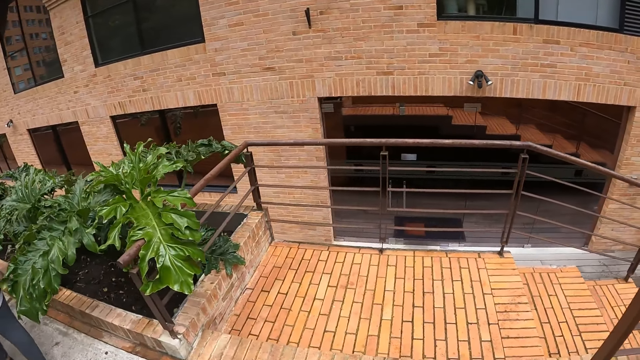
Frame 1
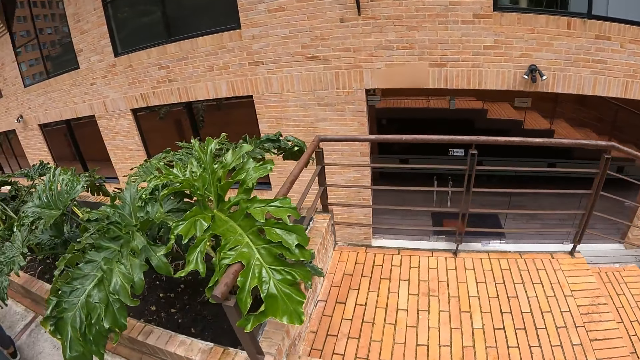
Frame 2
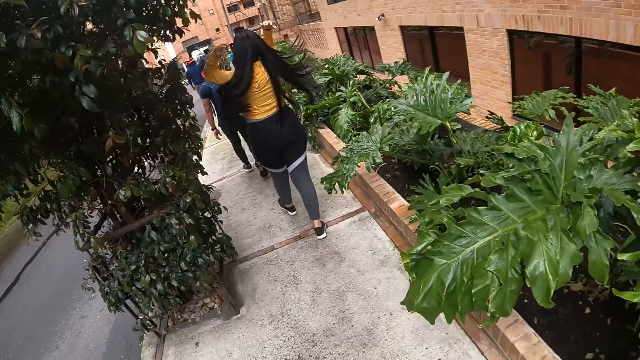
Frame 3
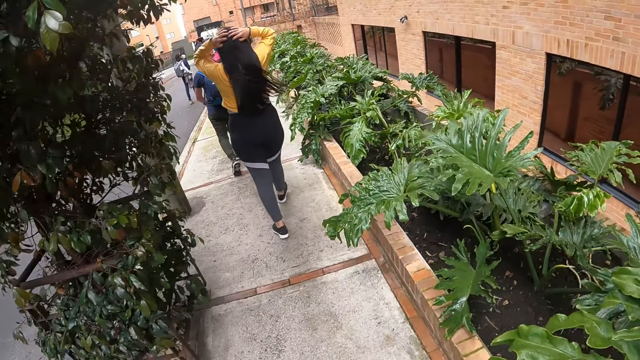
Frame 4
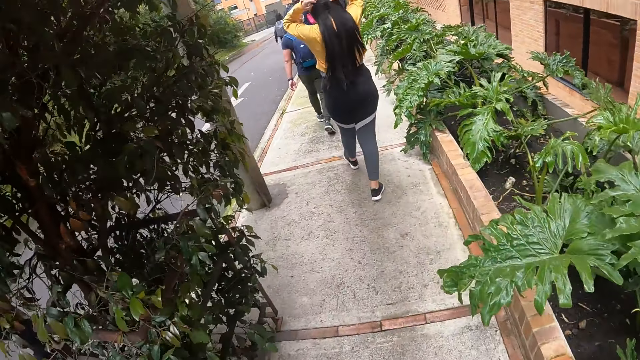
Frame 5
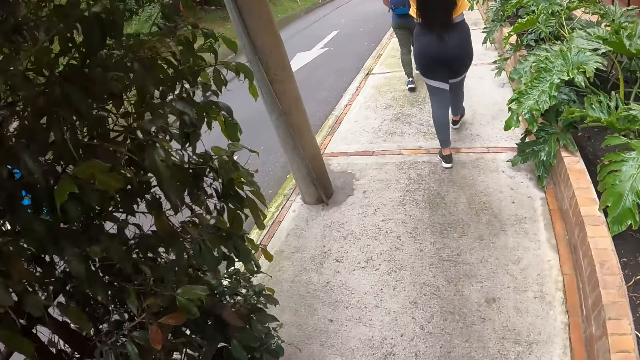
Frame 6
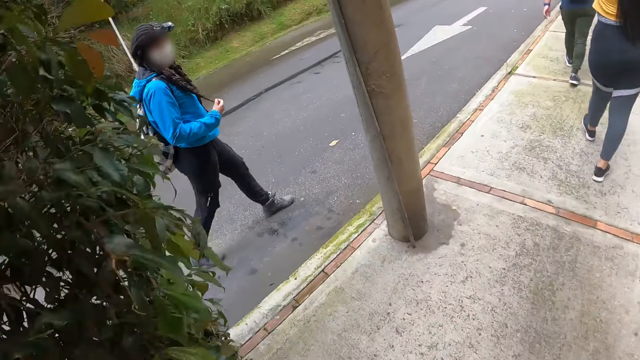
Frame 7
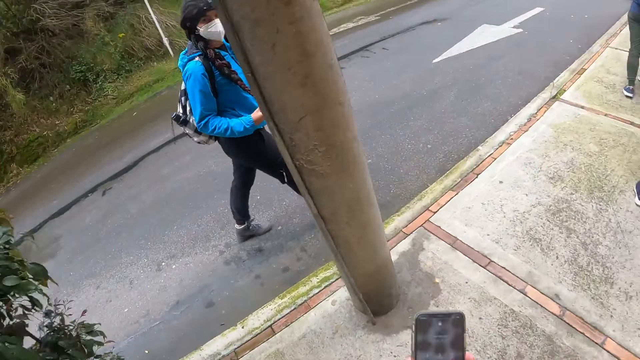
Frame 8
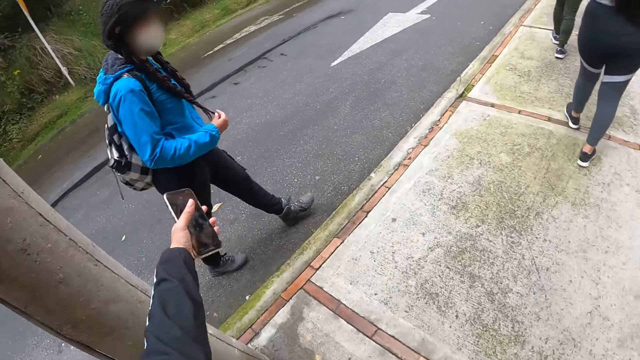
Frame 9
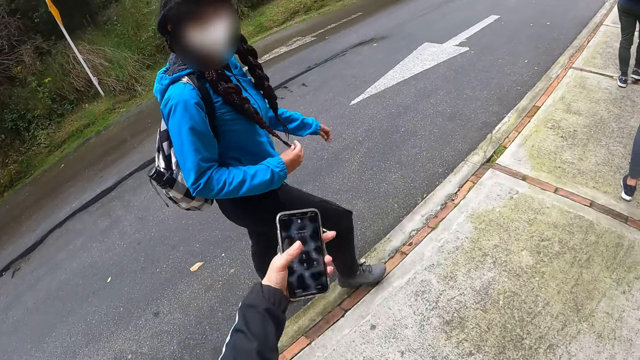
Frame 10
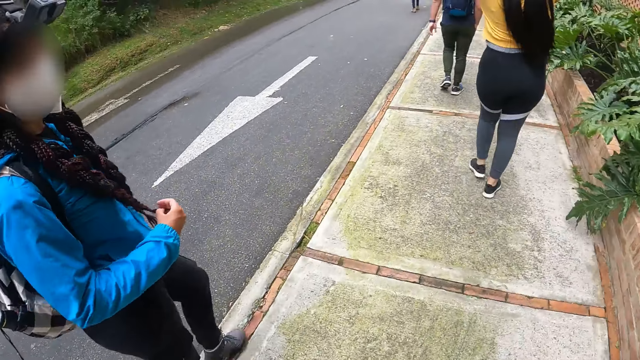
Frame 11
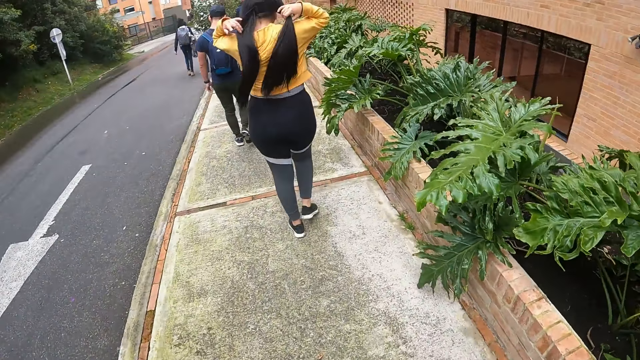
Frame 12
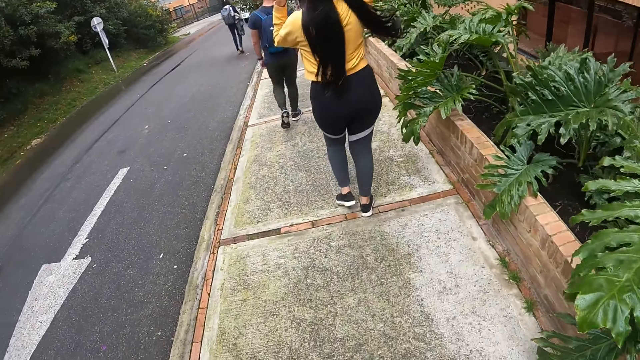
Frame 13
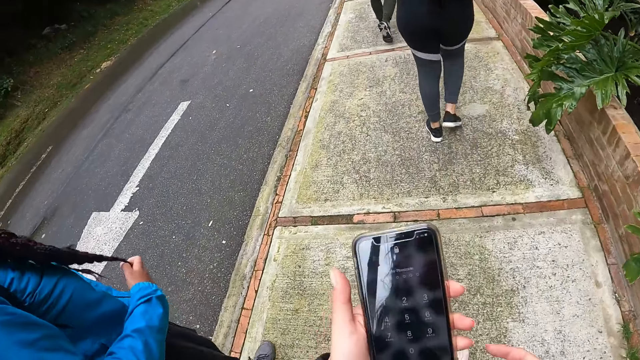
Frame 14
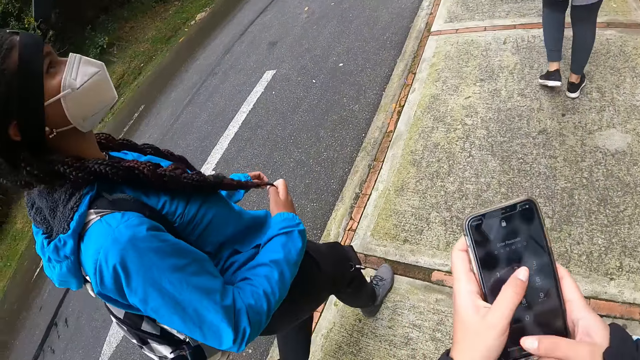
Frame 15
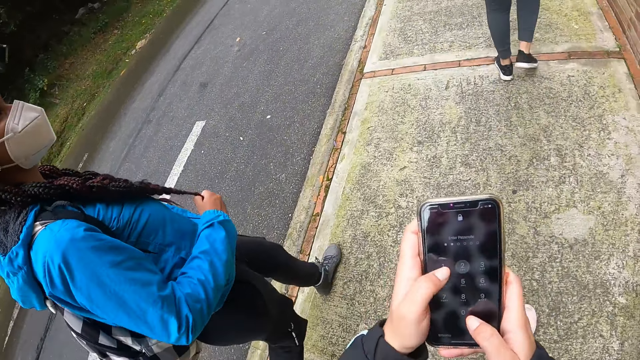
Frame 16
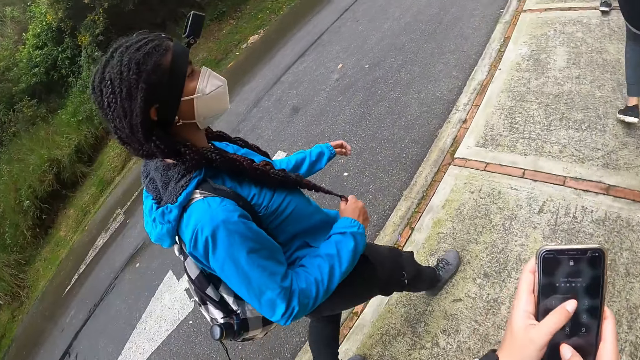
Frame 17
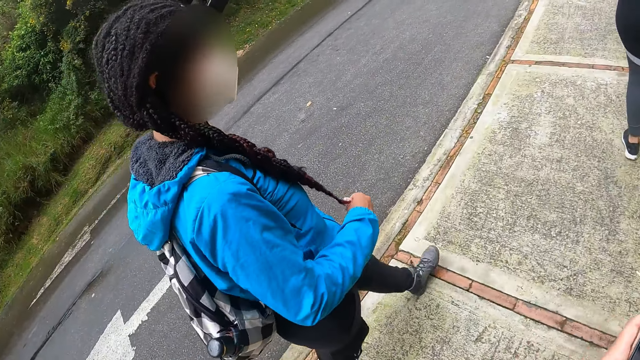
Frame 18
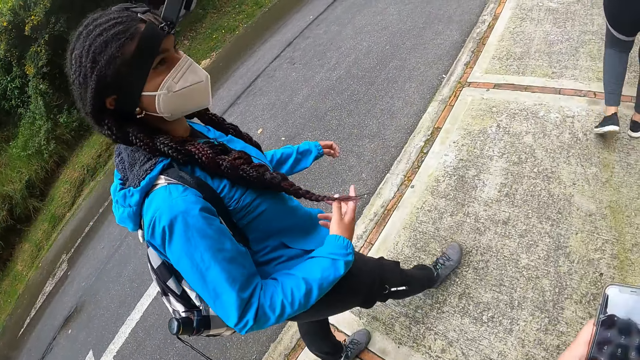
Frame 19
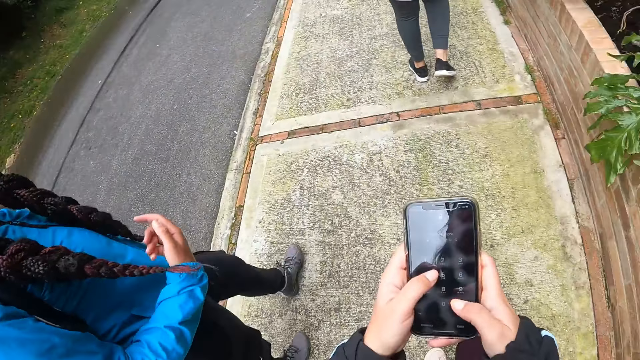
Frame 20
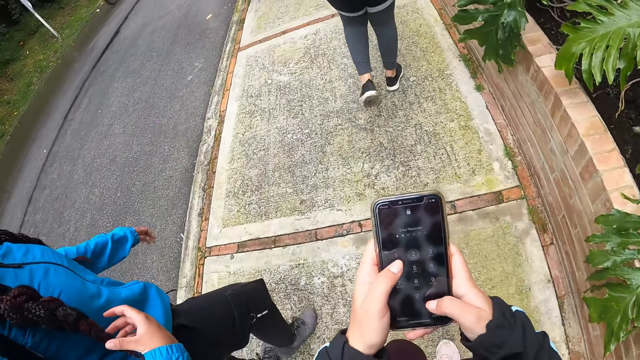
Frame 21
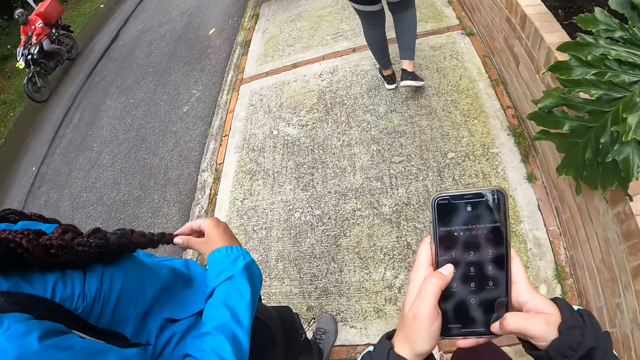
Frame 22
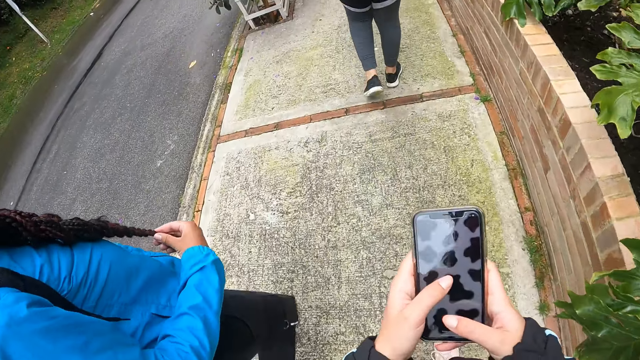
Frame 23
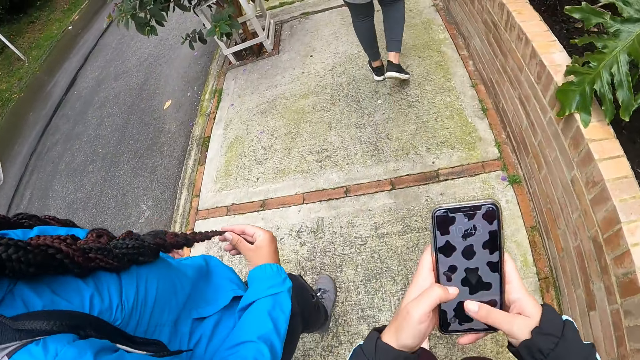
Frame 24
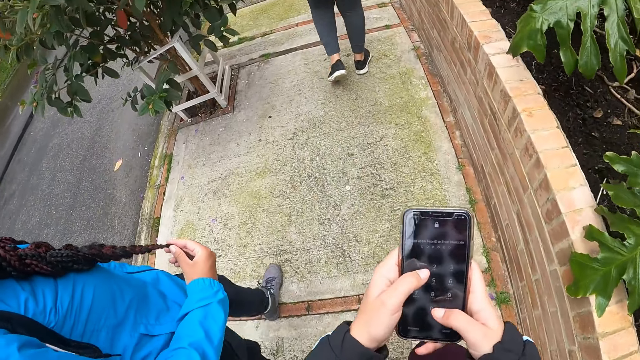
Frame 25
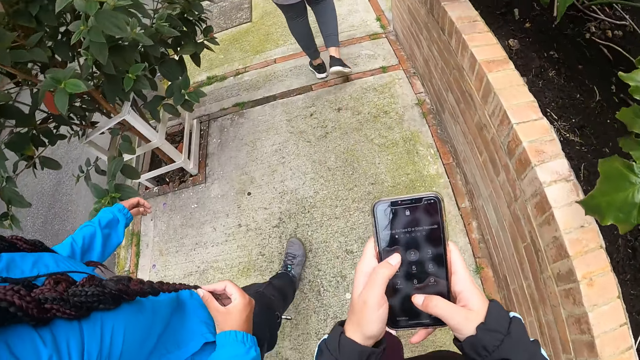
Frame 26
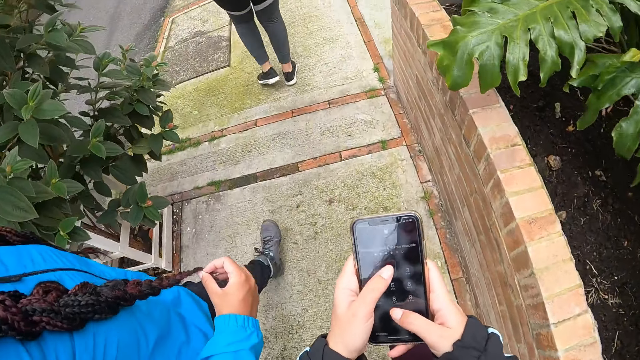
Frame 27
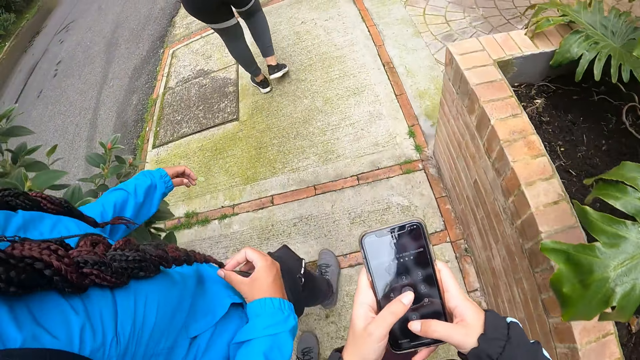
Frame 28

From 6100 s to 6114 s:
The camera wearer moves the left hand. They interact with a woman. They operate the phone with both hands. They dial.

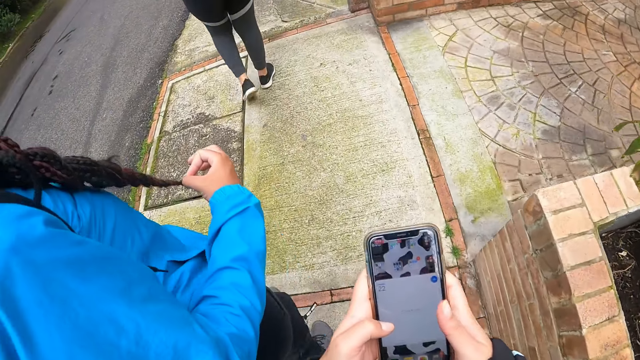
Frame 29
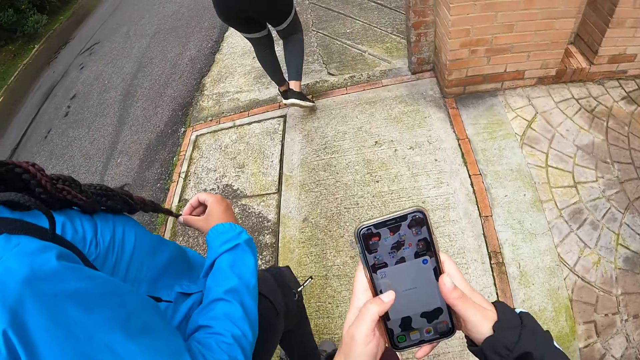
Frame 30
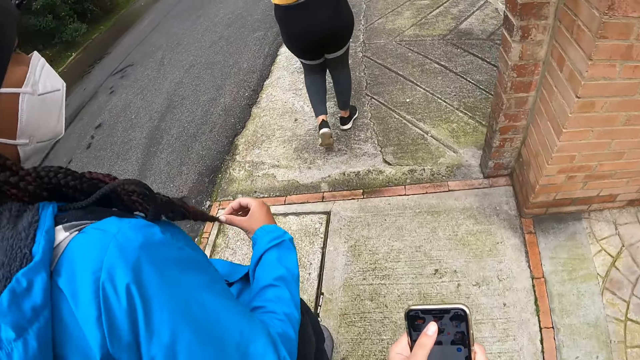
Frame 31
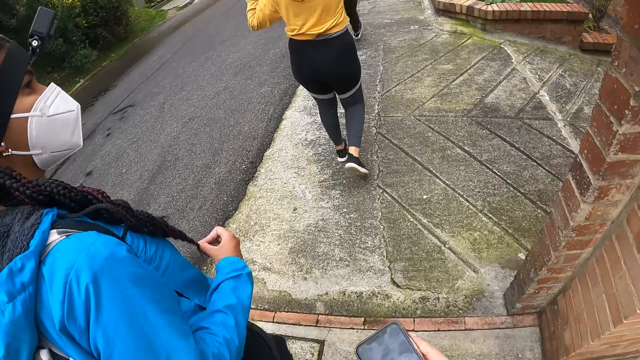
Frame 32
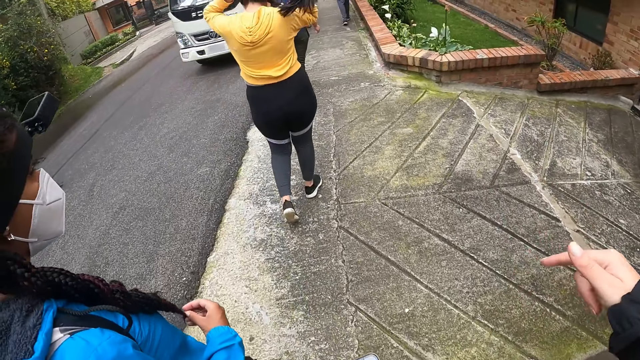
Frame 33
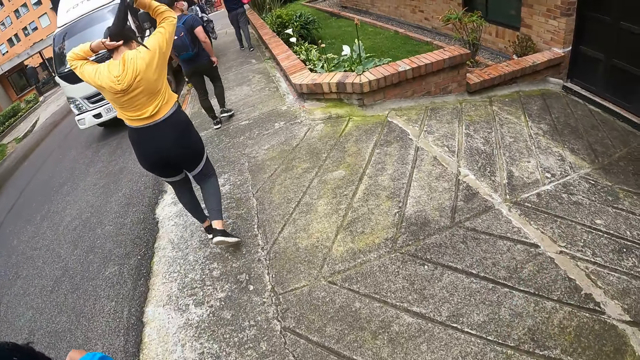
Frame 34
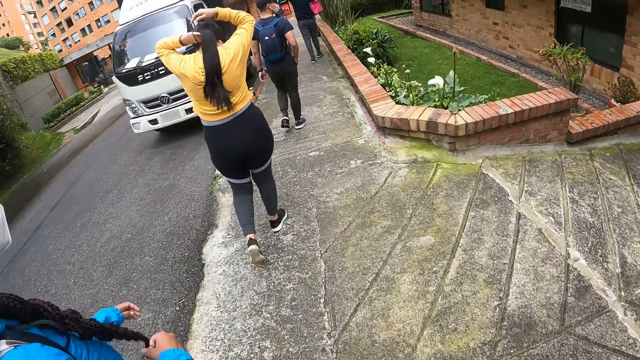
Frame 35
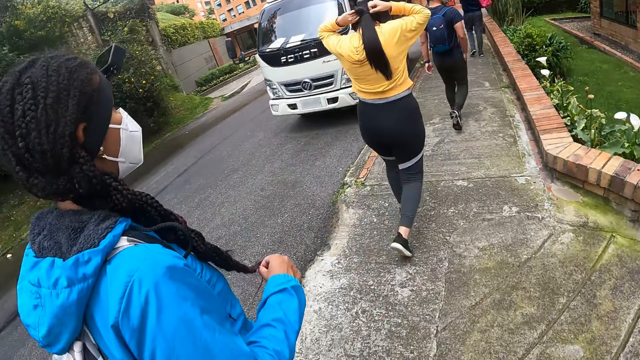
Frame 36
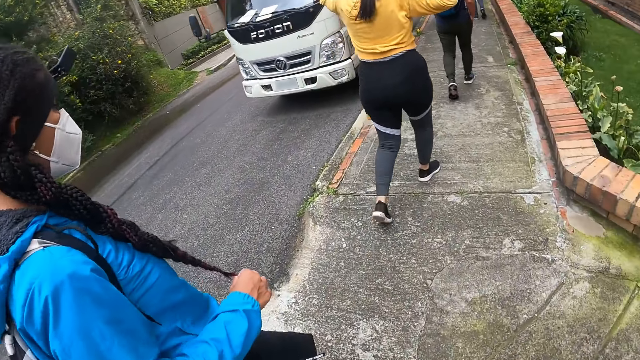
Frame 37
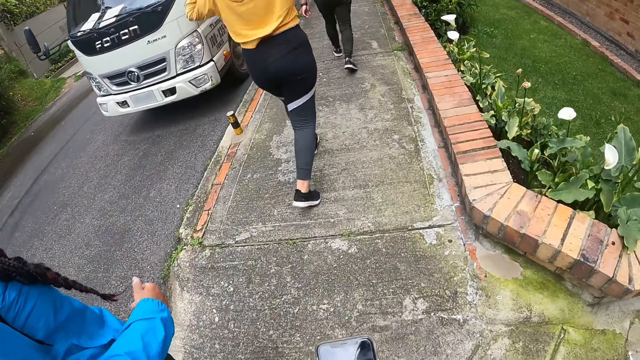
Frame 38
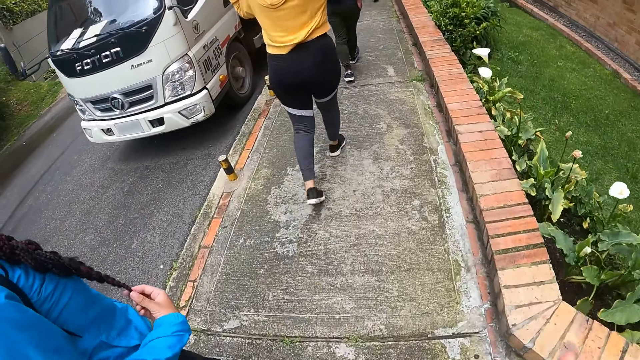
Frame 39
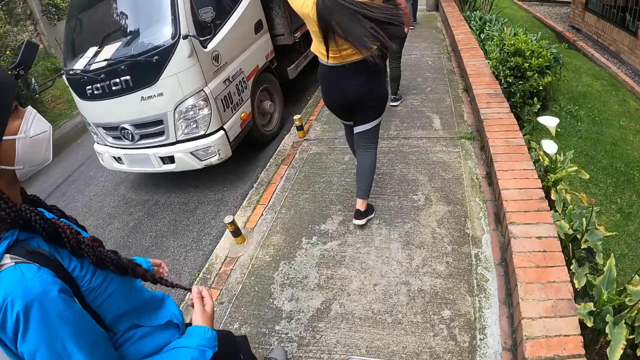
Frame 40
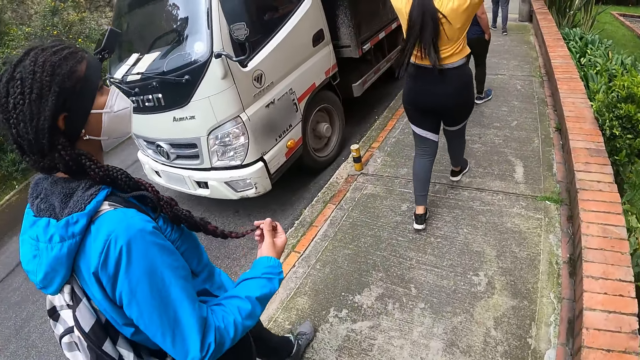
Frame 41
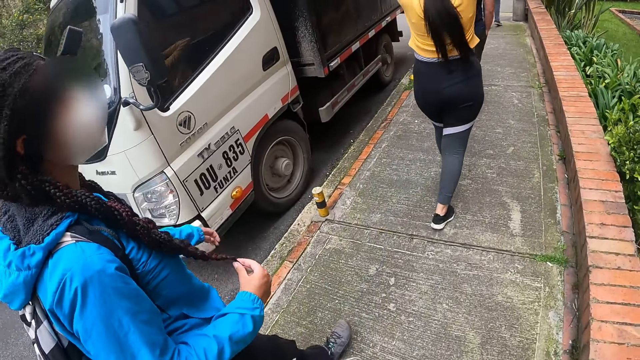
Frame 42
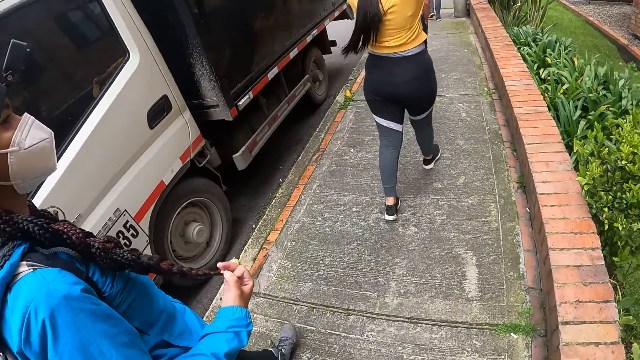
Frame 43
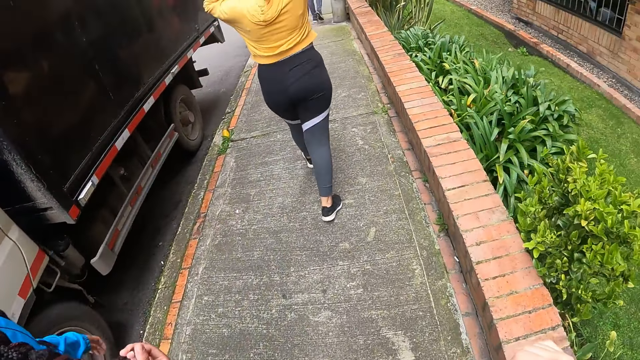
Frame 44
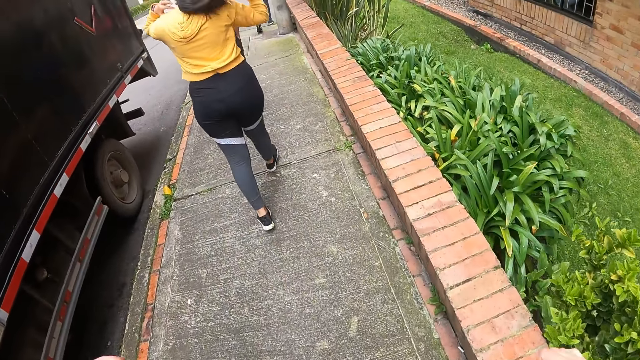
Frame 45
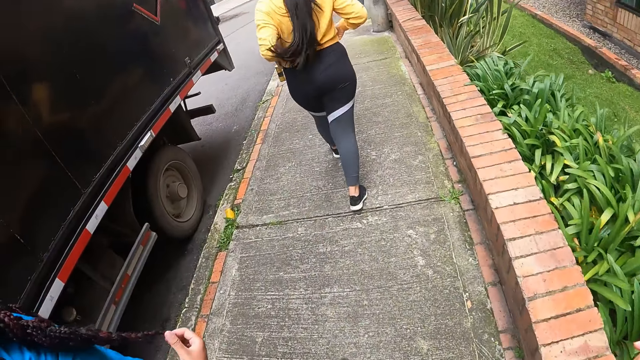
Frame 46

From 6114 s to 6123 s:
The camera wearer points. They move a hand.
